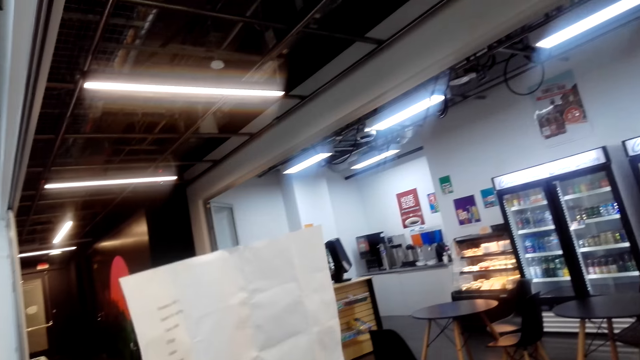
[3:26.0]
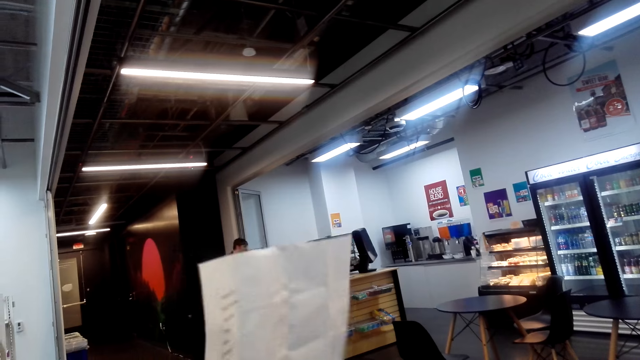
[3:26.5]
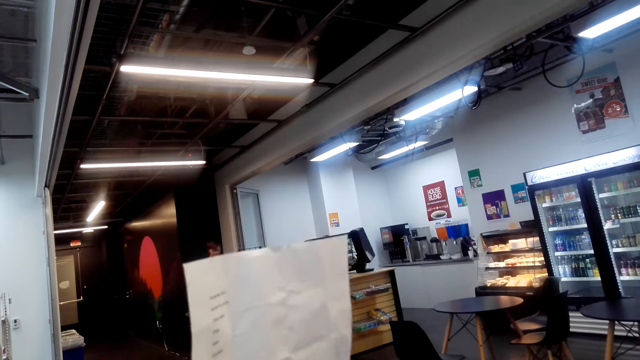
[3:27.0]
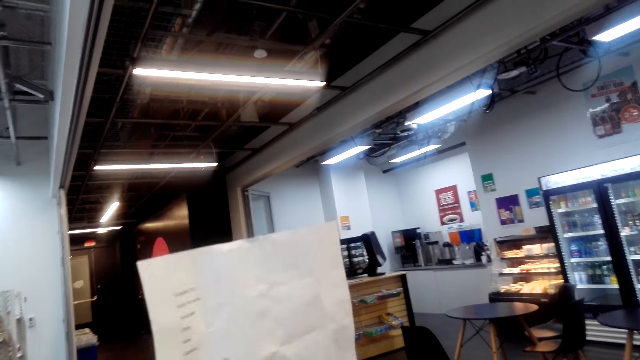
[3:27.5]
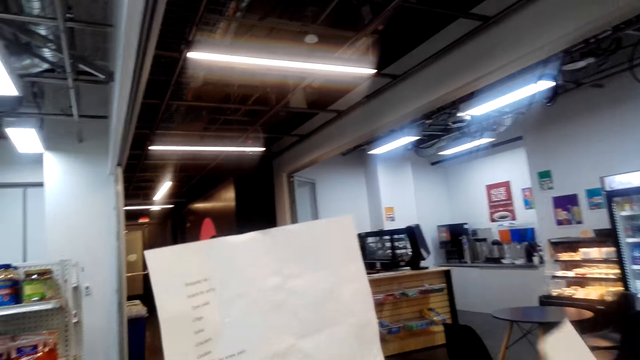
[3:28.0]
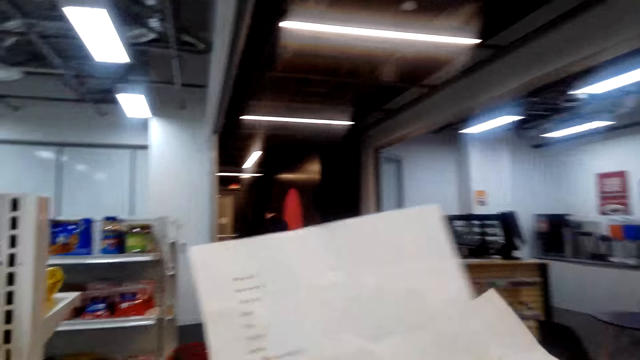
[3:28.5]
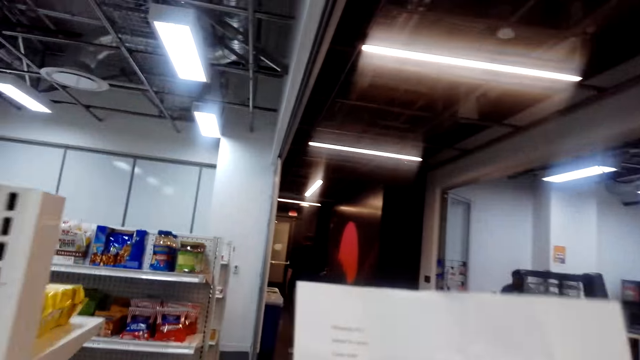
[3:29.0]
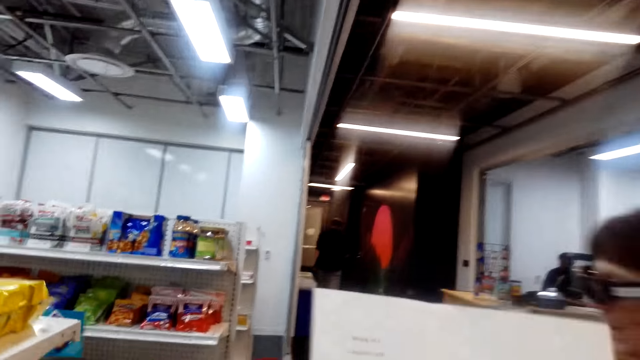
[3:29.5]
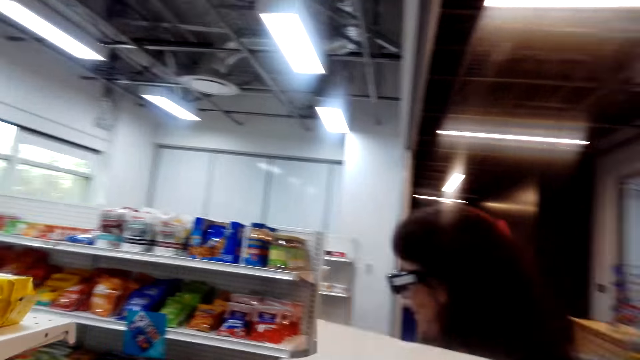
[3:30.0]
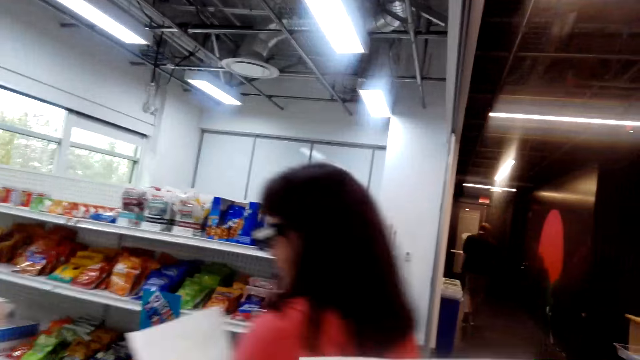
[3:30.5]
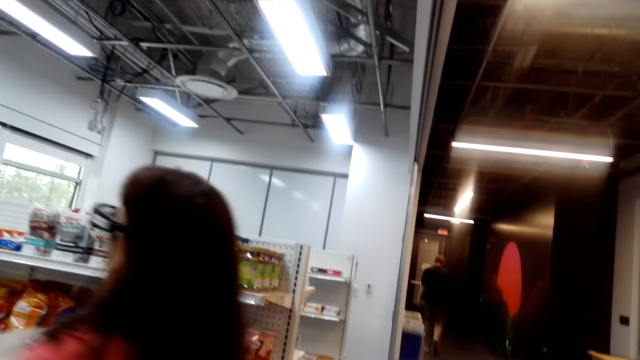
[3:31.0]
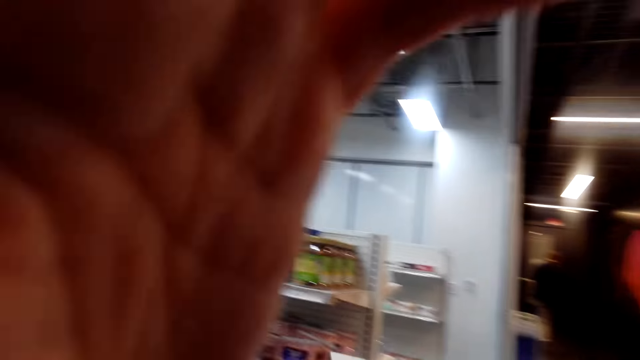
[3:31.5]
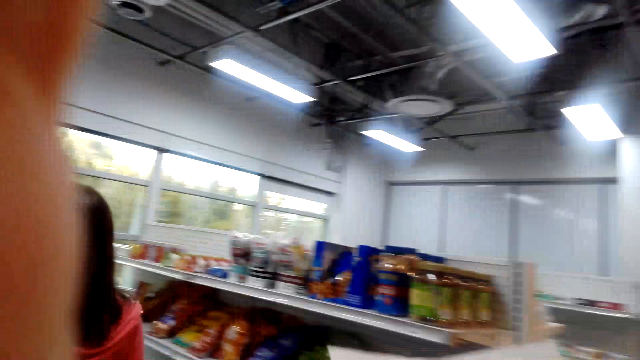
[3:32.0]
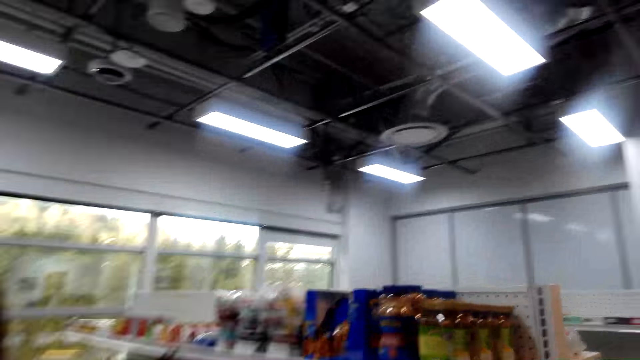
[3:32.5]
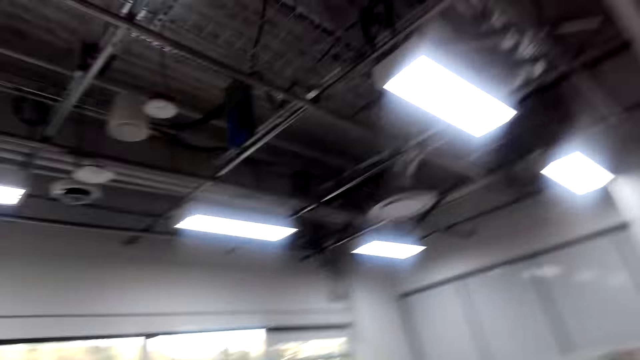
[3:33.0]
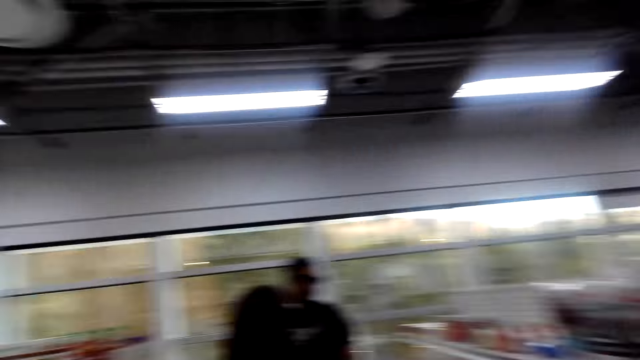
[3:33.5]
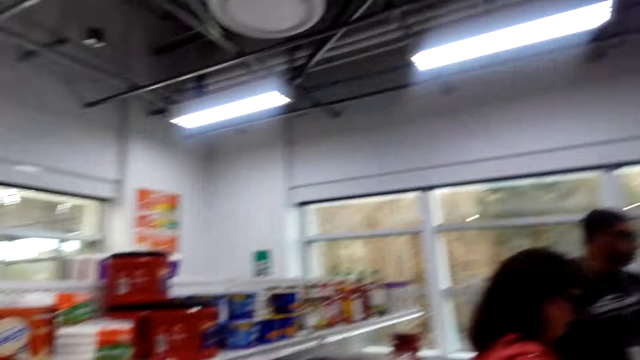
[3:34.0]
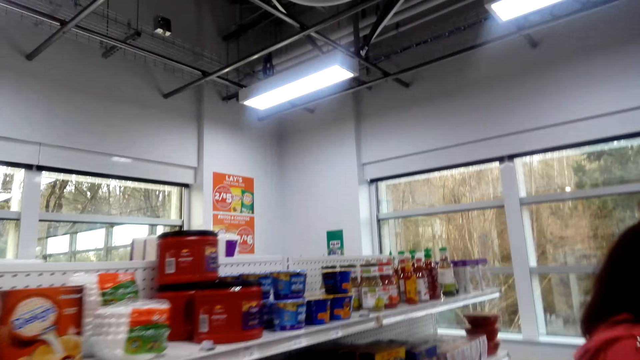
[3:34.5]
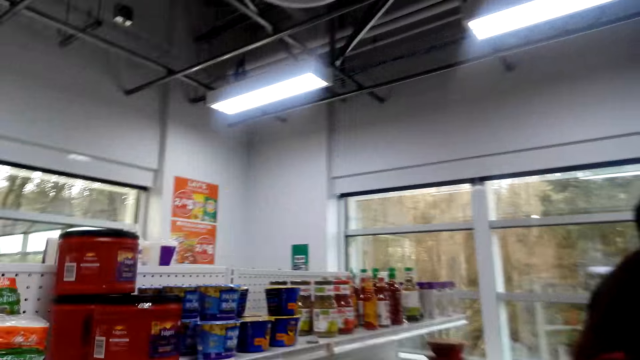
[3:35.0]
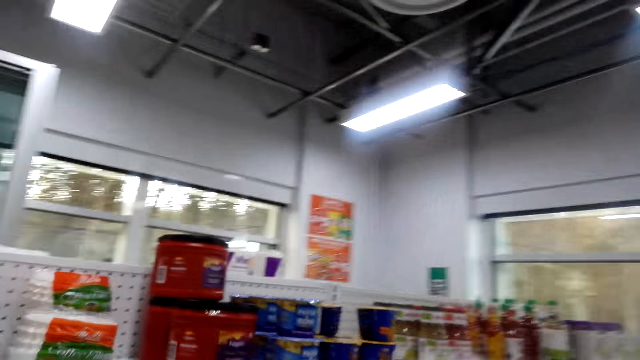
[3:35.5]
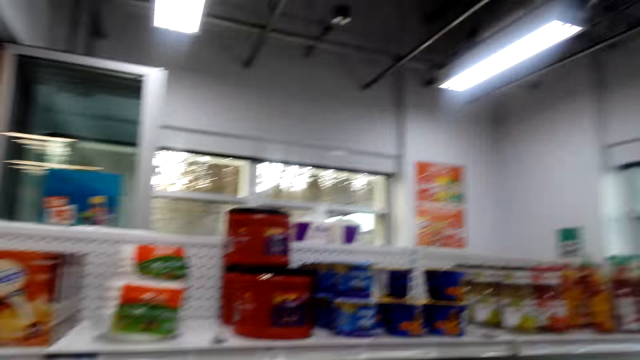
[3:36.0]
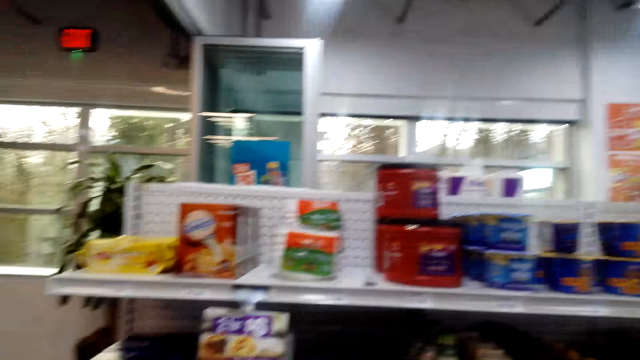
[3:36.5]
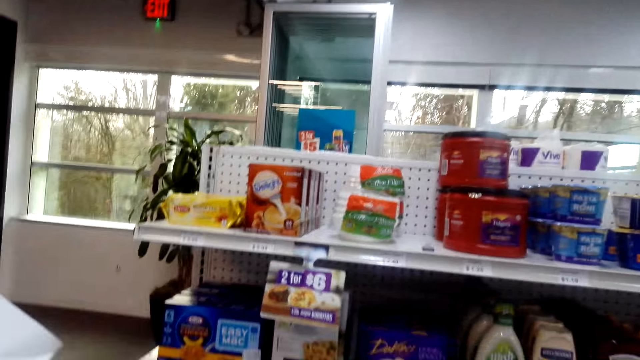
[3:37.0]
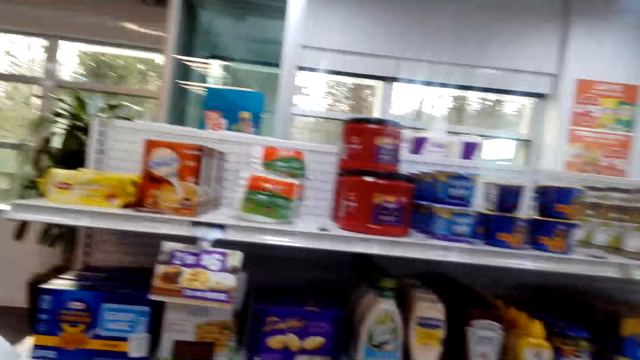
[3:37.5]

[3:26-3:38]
A person talks. A man walks on the floor. A lady walks on the floor. The camera wearer walks and talks holding her list. They look around the shelves.

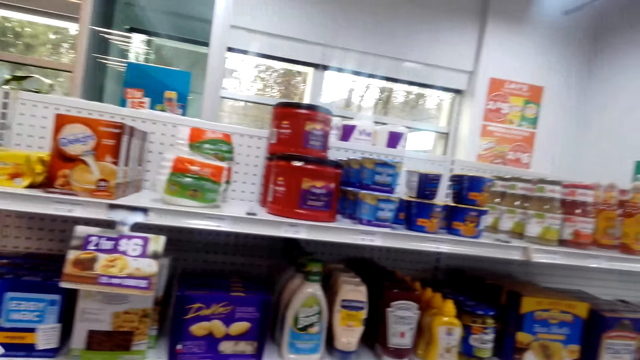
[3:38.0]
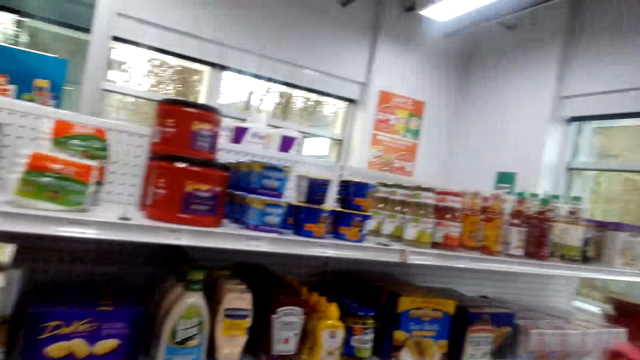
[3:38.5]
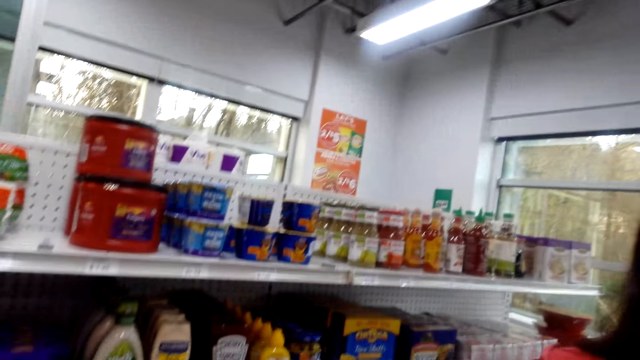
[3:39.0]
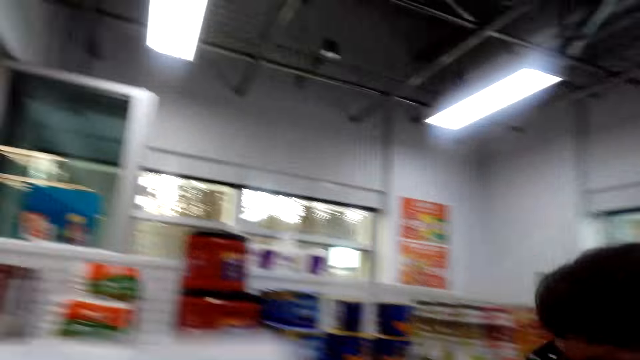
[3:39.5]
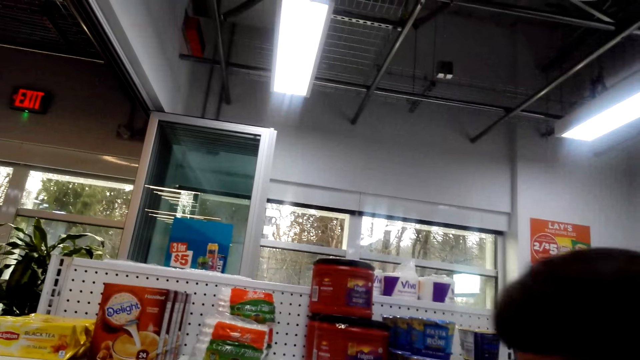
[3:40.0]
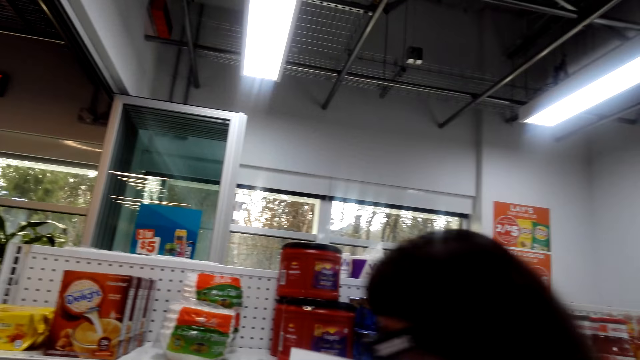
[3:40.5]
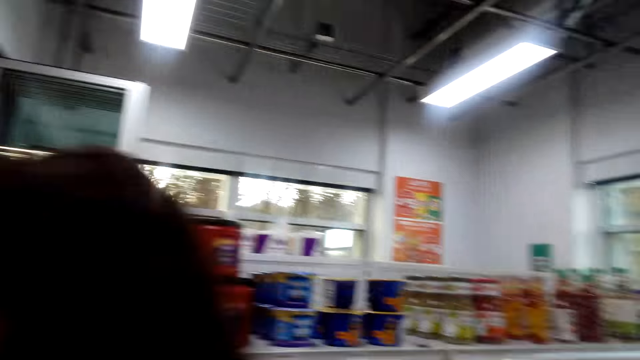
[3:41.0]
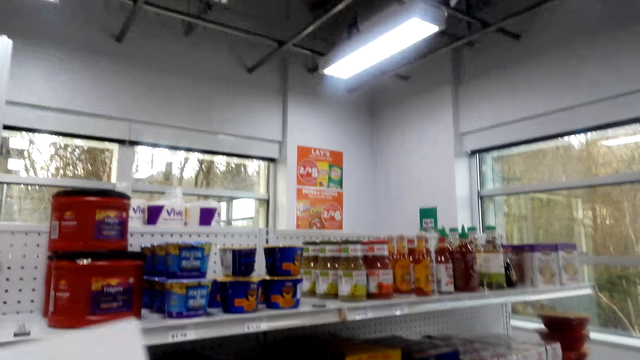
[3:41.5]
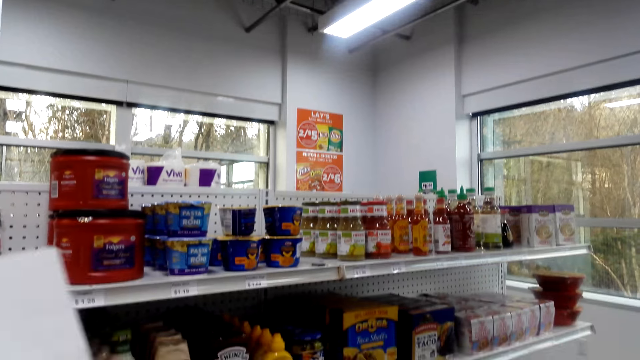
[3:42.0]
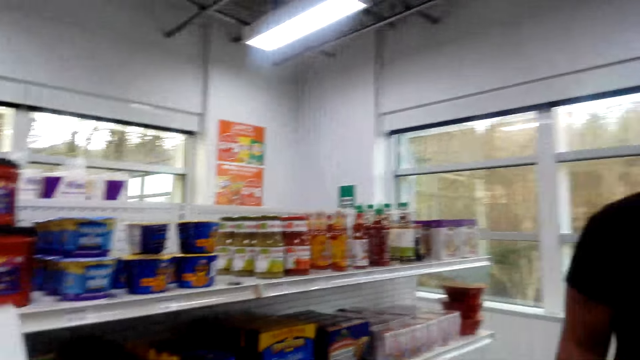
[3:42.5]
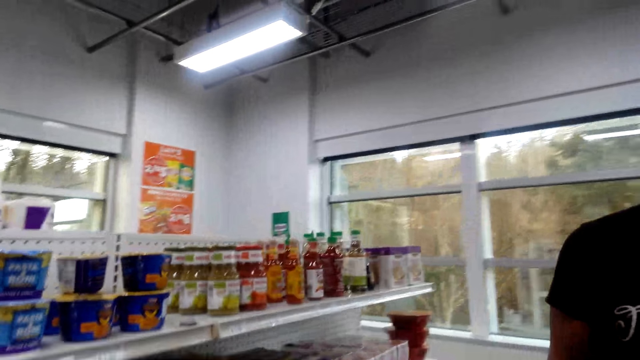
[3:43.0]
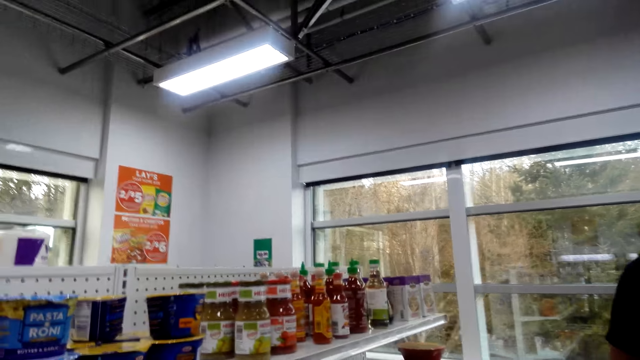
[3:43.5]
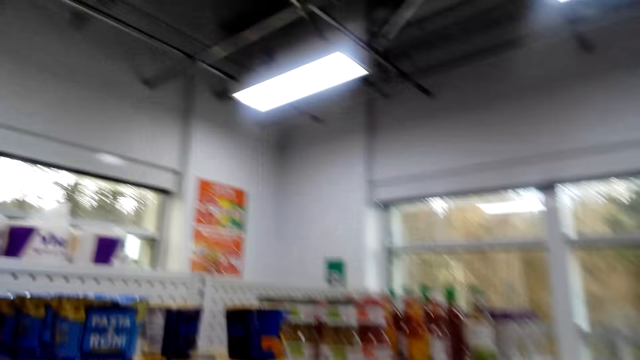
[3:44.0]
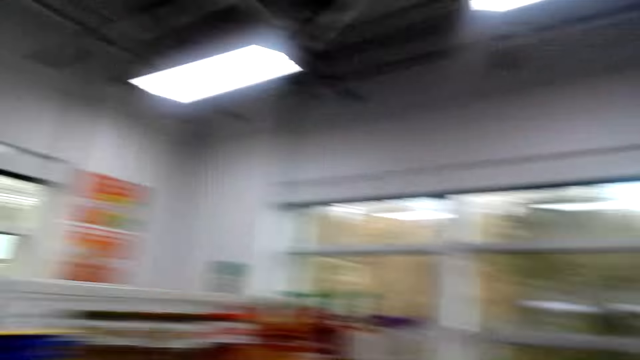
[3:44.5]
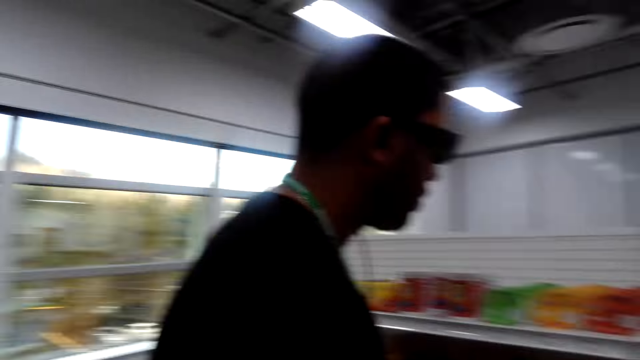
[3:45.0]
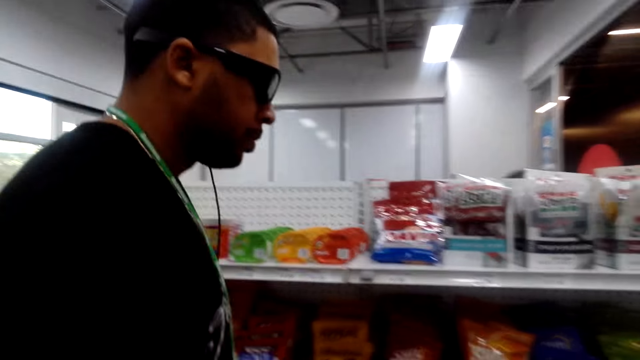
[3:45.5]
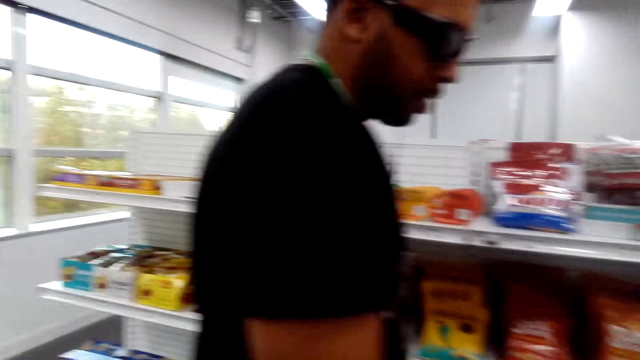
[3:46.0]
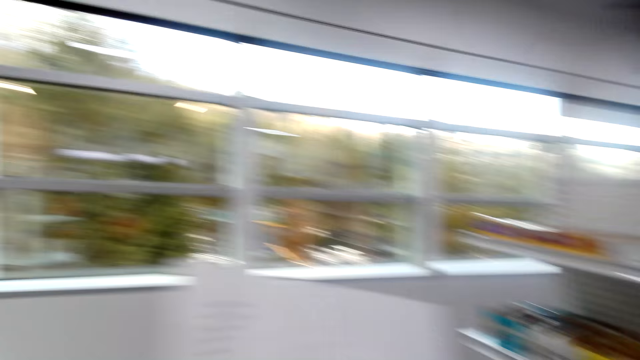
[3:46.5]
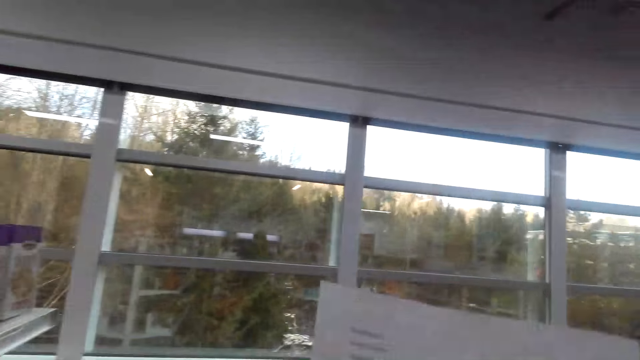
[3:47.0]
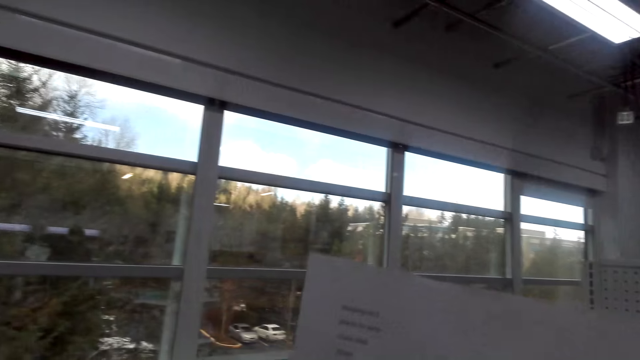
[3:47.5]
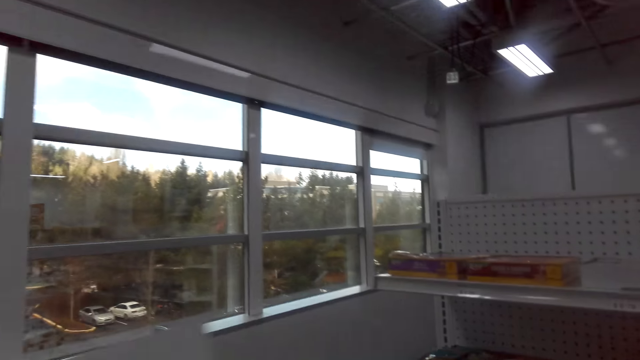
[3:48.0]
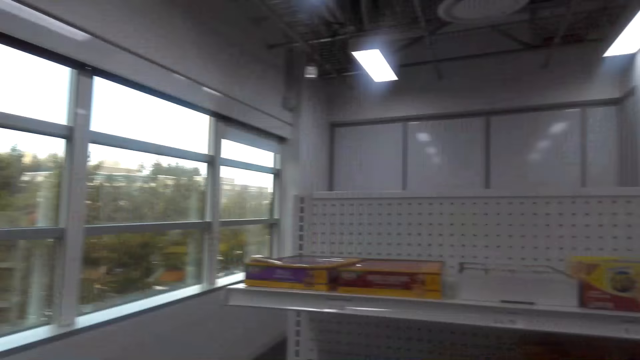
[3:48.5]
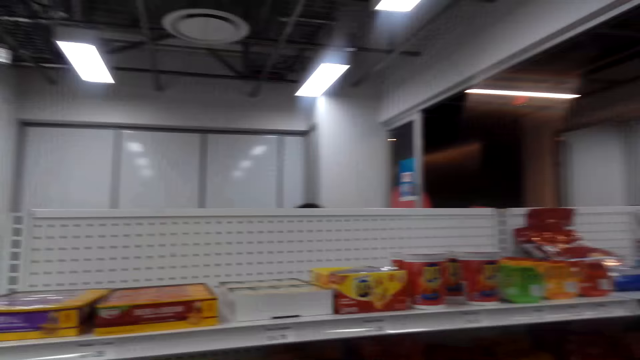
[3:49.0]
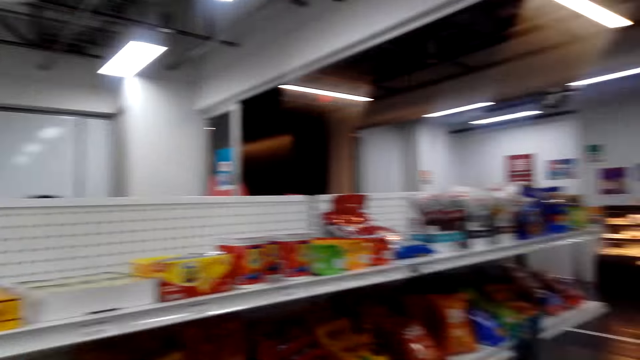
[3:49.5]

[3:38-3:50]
A lady walks past the camera wearer. A person talks. The camera wearer talks and looks around the shelves. The person talks. The camera wearer looks at a man. They walk and talk holding her list, and read the paper.
